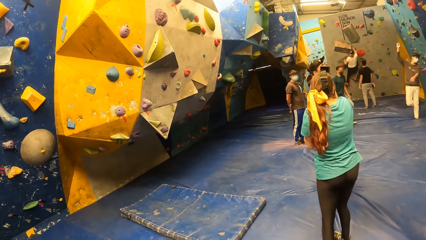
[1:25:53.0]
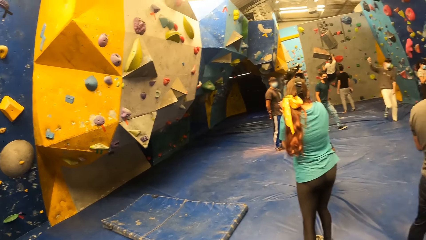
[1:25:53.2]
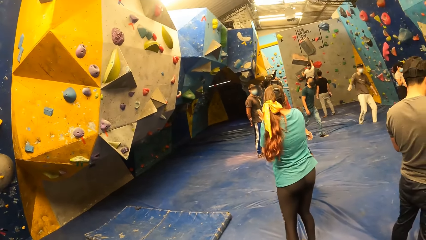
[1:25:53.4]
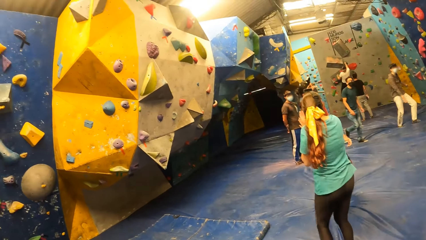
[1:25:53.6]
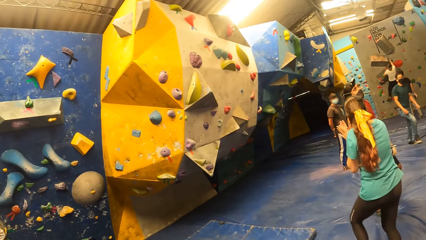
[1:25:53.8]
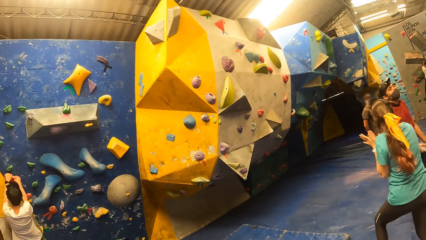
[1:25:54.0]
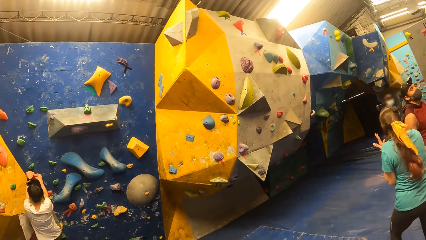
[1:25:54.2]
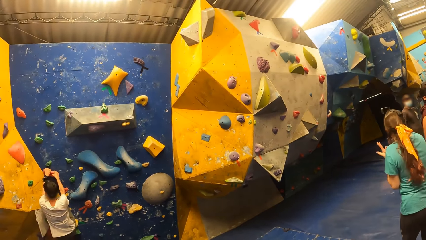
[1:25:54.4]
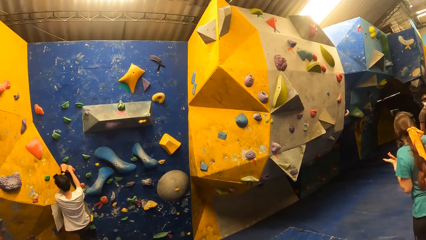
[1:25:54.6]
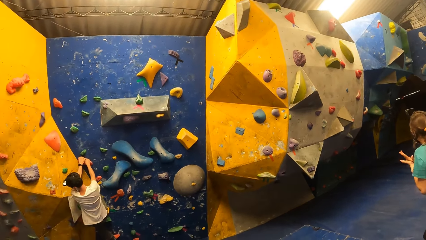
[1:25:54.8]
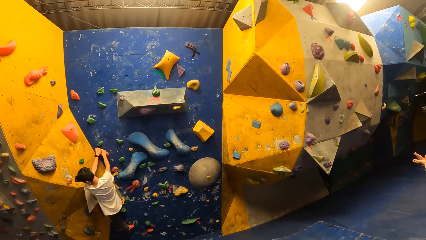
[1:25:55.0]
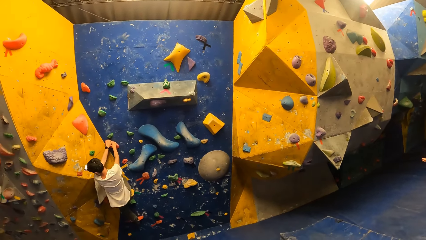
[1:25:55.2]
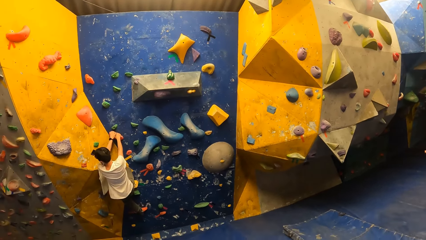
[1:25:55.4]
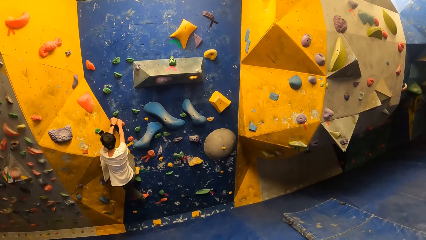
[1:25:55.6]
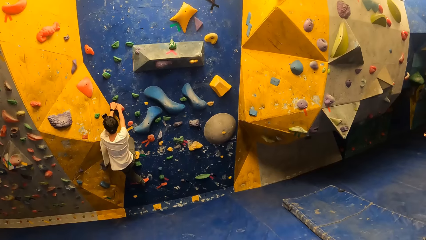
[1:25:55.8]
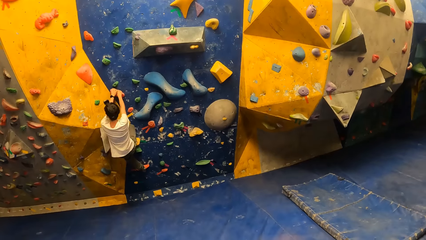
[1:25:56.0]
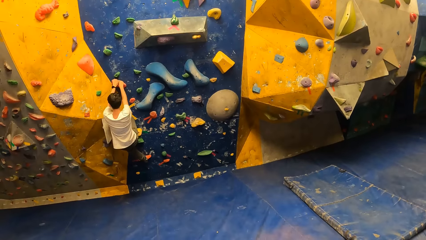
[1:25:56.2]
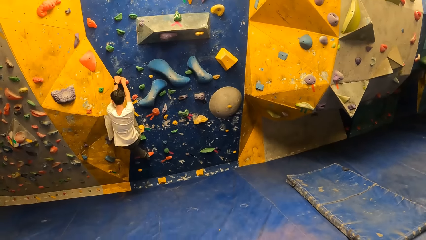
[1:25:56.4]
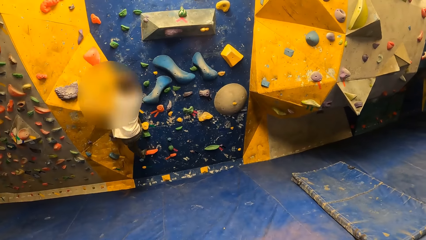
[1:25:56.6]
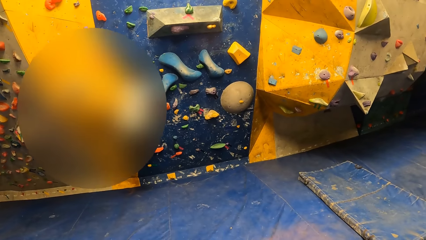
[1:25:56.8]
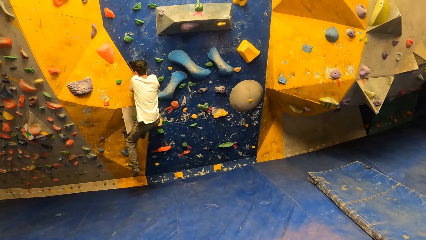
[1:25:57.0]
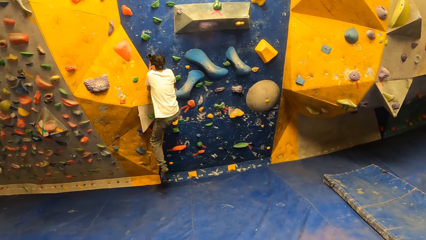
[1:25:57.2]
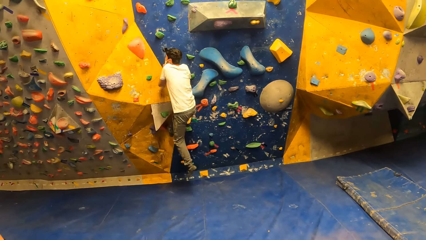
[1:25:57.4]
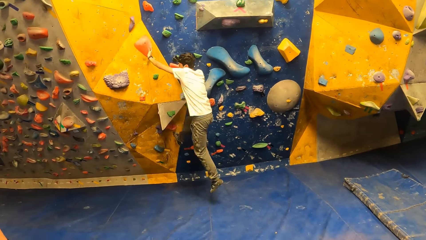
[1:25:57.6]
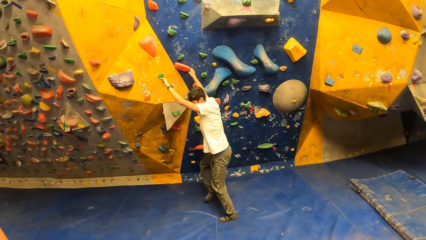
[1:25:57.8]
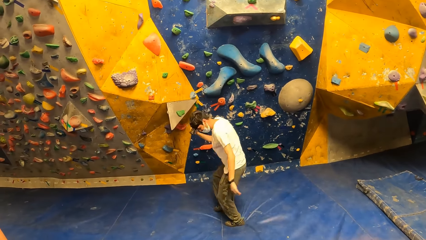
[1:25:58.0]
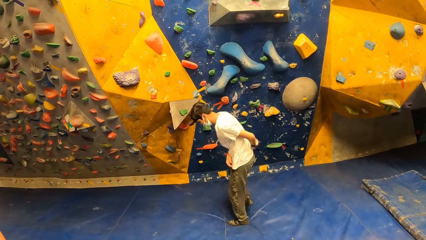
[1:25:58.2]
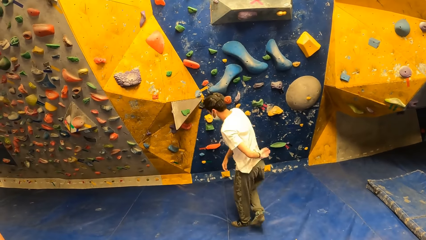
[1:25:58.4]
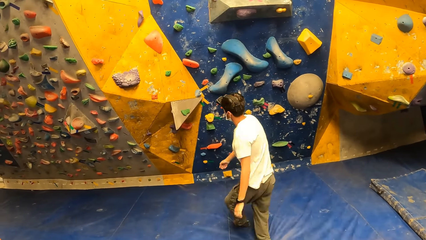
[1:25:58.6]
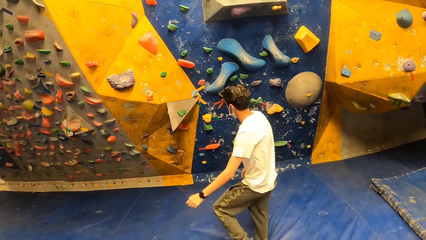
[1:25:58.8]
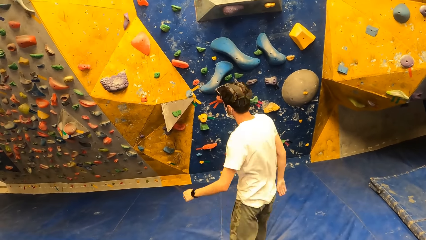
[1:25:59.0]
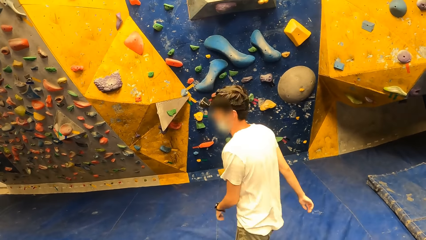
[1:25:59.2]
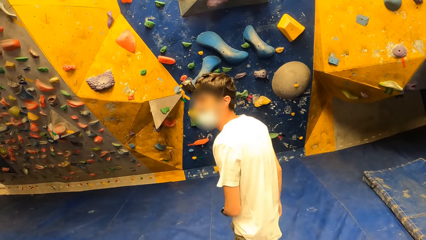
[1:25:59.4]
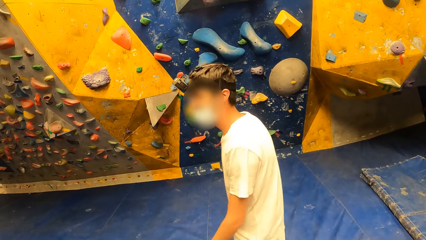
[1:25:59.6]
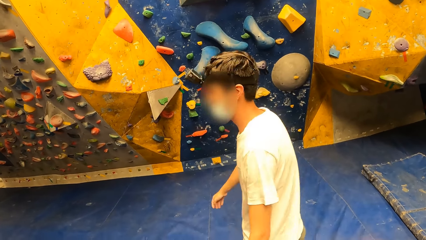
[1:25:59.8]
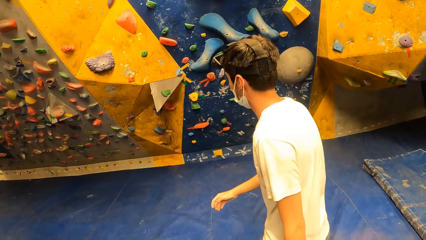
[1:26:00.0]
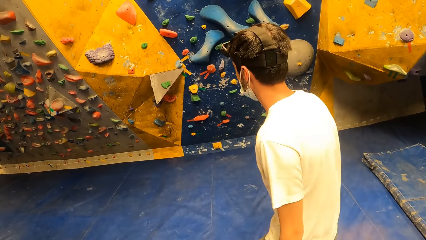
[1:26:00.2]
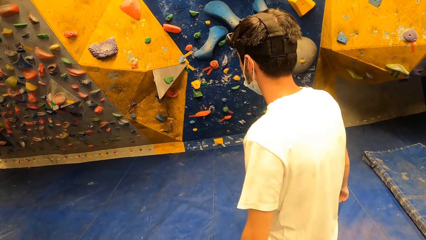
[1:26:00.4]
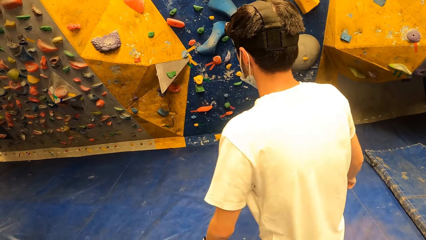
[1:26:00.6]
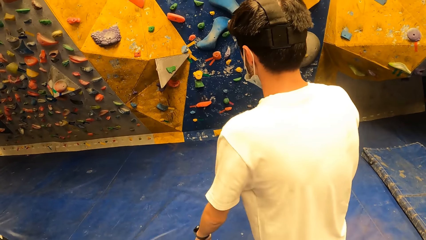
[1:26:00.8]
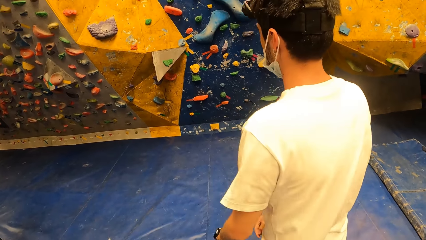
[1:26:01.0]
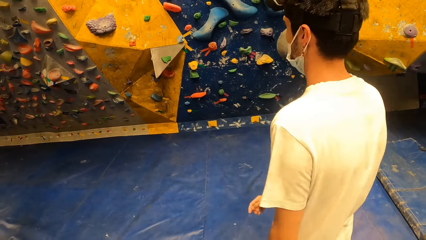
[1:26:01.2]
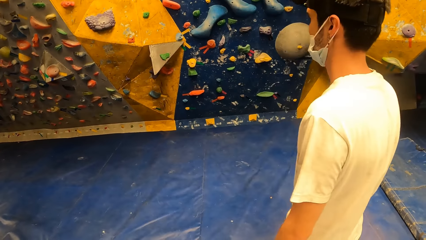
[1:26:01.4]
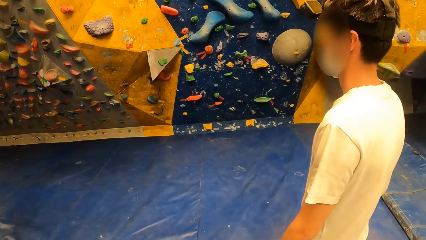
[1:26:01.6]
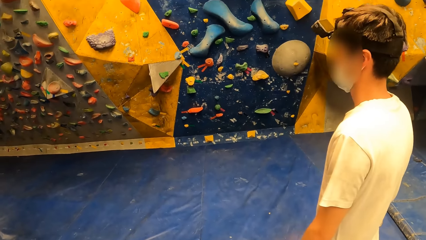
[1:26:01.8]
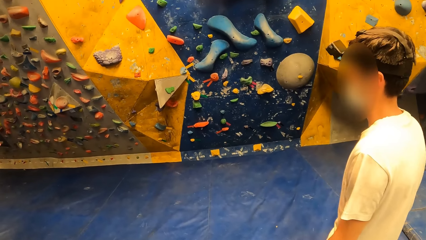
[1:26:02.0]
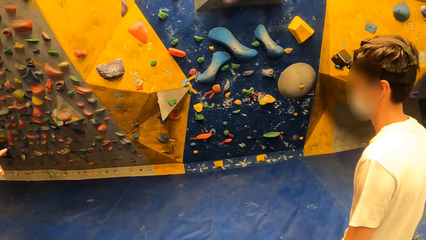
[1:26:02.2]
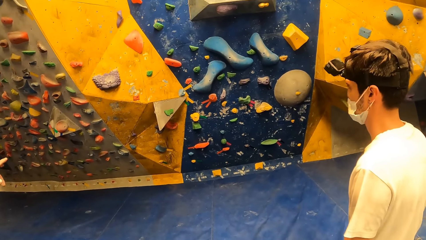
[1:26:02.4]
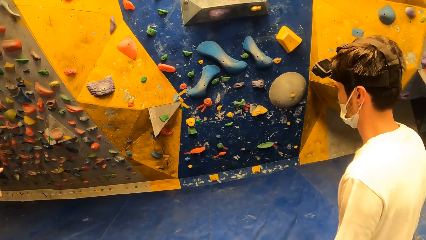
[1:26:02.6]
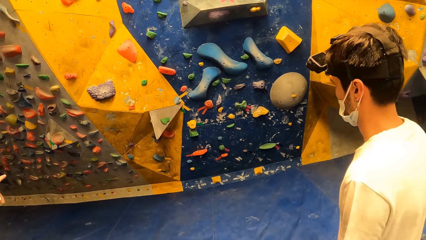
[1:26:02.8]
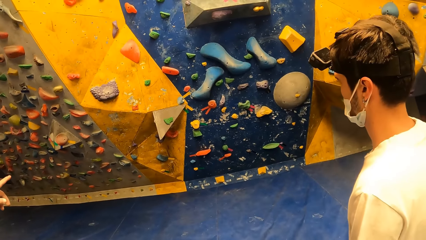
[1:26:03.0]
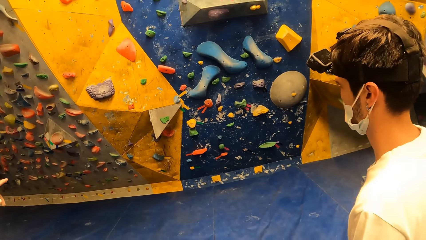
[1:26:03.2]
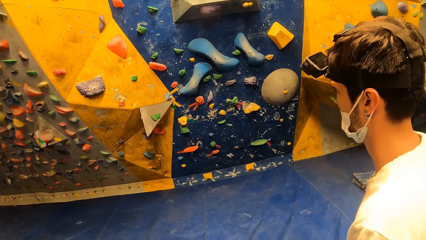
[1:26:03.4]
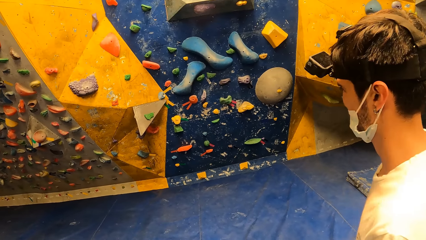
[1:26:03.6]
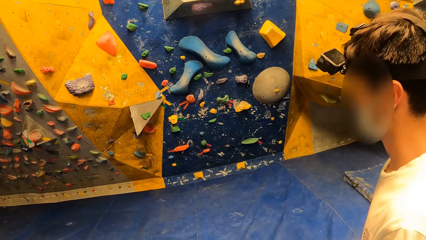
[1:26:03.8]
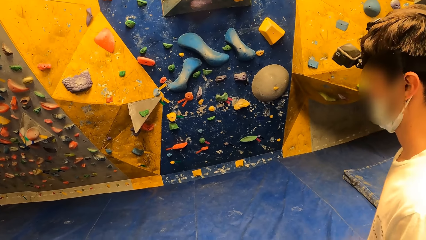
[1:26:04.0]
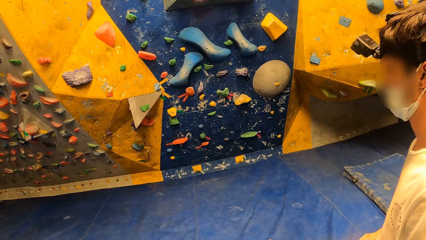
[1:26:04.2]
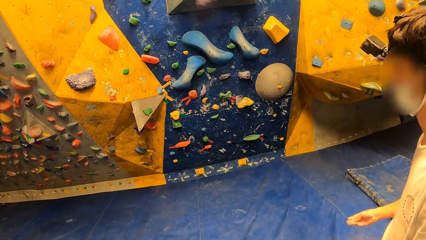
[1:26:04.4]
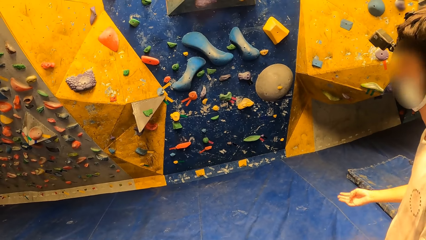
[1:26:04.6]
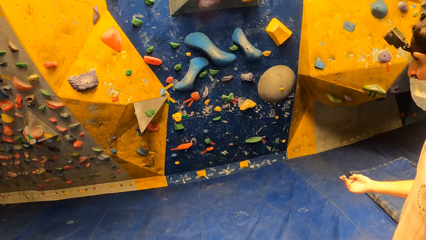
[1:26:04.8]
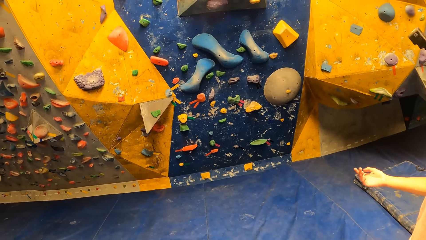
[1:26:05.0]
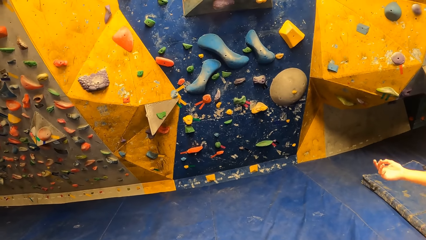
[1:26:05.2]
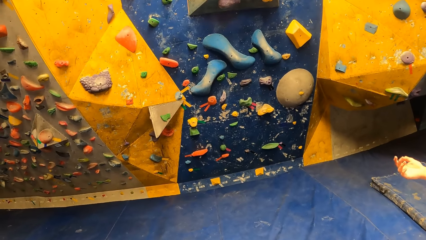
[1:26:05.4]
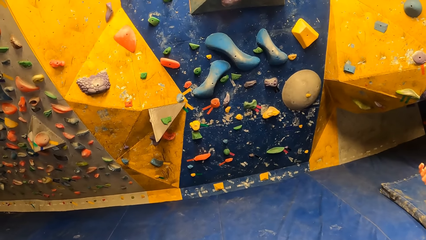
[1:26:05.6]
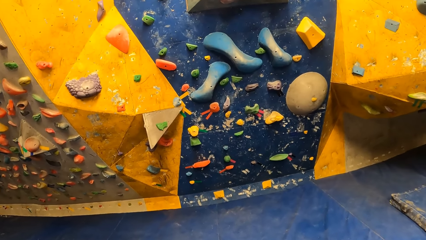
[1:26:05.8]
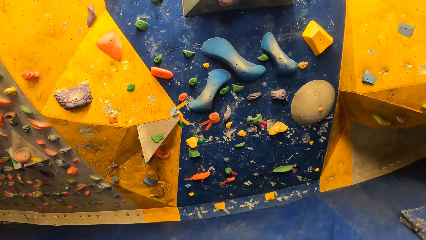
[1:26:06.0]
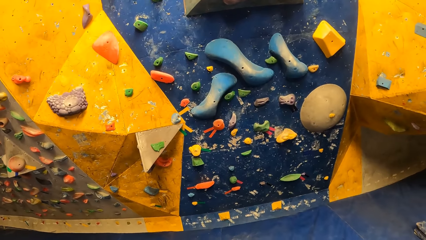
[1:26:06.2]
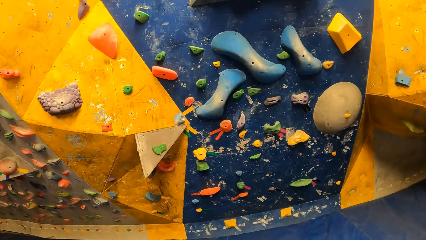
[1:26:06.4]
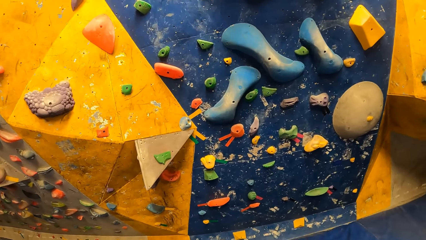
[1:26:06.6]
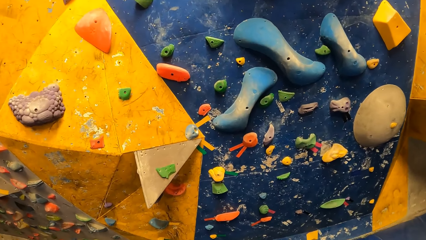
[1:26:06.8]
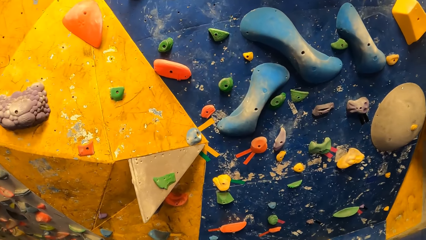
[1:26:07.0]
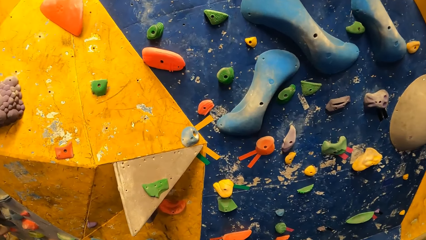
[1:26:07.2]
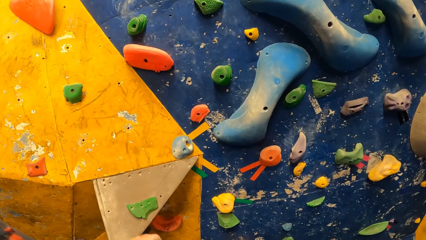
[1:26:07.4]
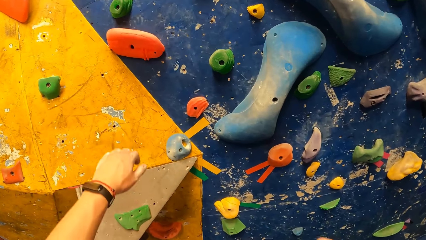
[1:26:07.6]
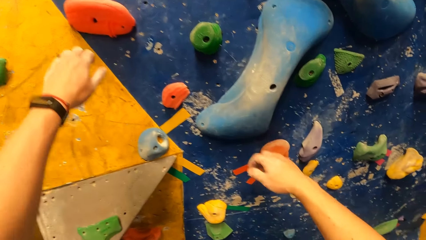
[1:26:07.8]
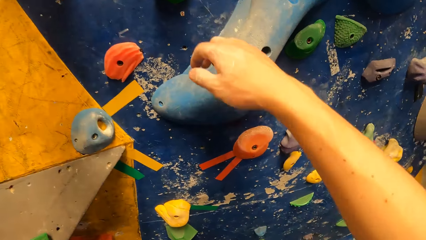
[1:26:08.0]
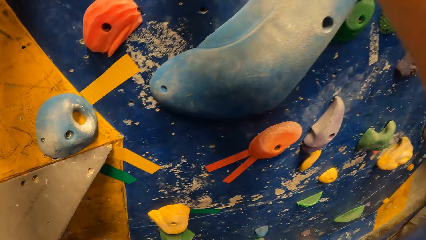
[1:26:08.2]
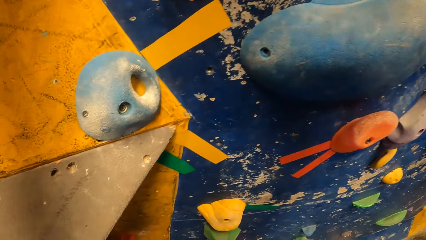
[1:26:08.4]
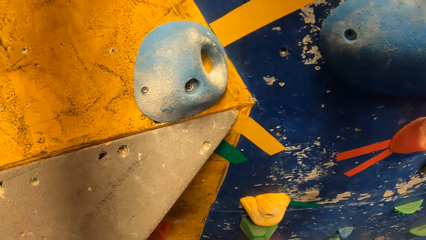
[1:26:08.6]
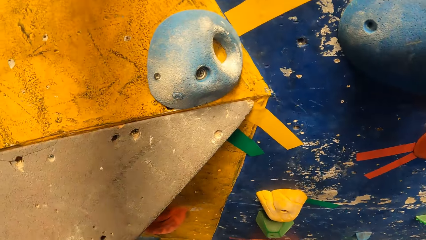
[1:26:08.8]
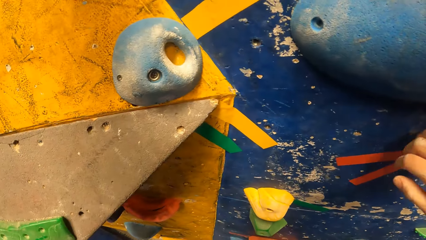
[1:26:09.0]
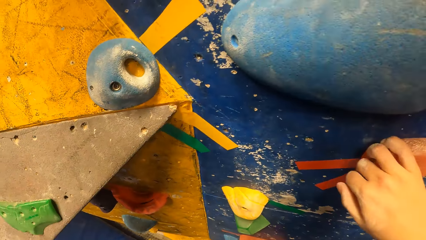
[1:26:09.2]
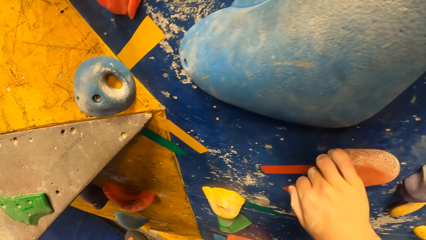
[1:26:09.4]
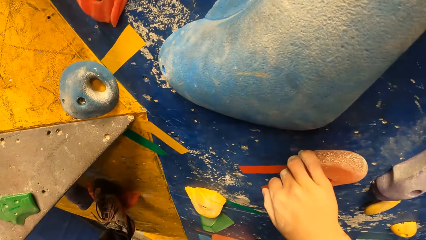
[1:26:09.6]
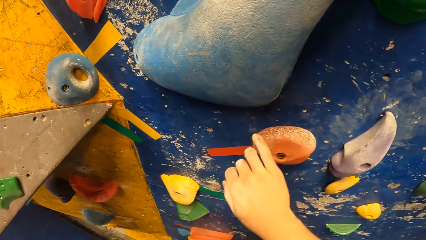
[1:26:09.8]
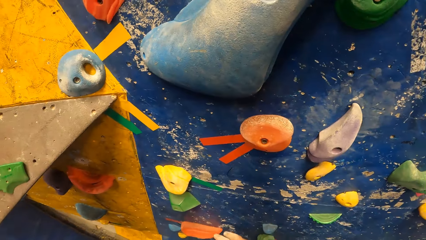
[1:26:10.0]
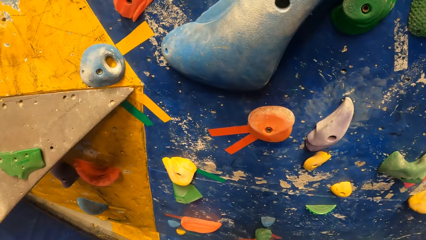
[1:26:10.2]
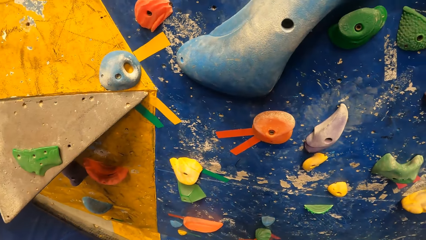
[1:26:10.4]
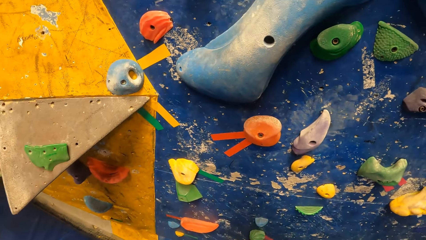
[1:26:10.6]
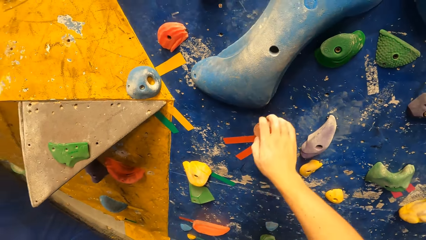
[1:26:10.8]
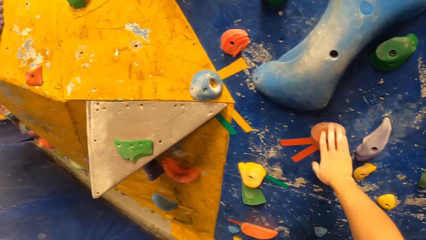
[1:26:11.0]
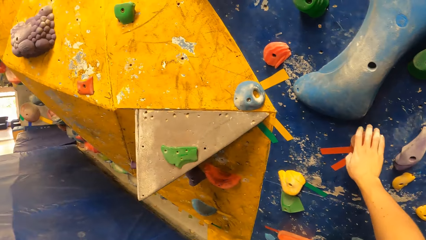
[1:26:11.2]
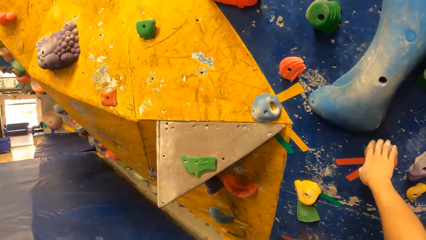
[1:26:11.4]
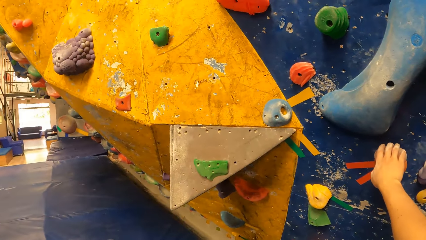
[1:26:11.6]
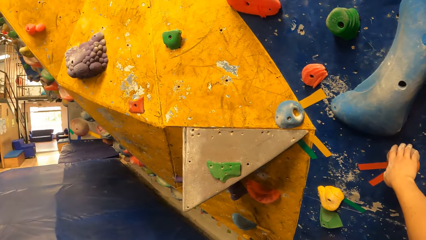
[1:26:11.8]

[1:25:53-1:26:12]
A man climbs on the climbing wall, jumps from the climbing wall, walks on the floor and stands on the floor. The camera wearer walks on the floor. They touch the wall with both hands. They climb on the climbing wall.
